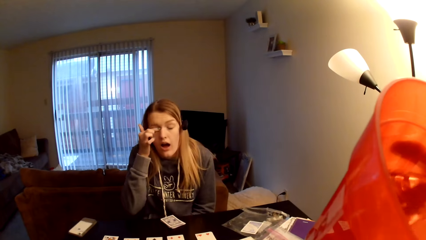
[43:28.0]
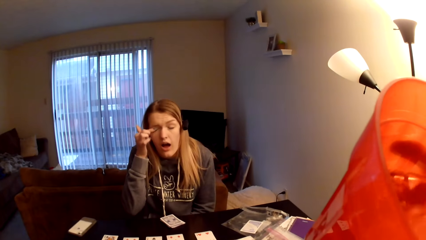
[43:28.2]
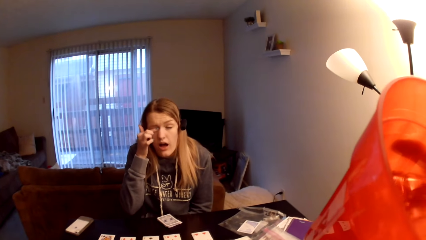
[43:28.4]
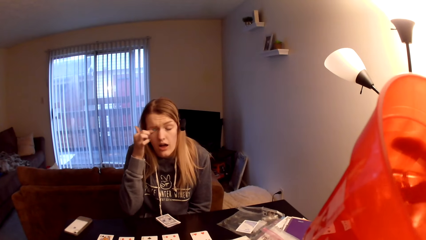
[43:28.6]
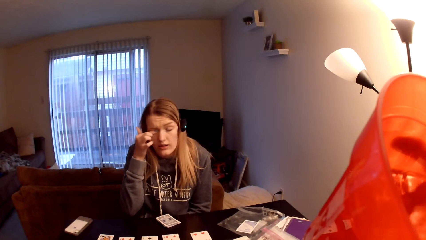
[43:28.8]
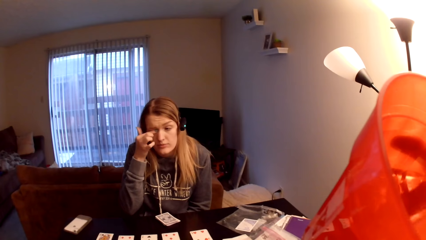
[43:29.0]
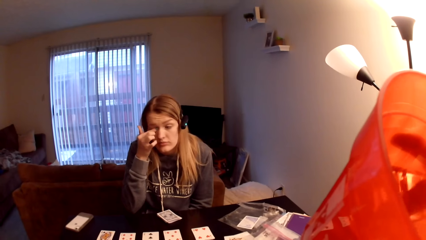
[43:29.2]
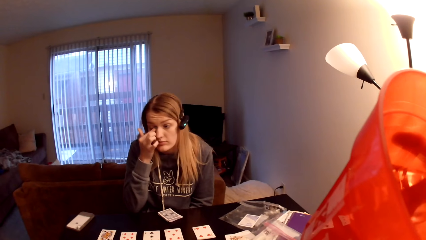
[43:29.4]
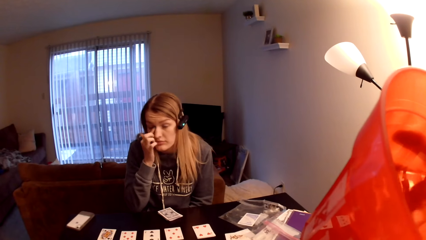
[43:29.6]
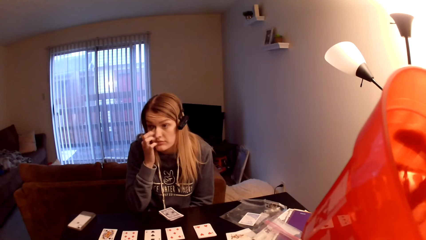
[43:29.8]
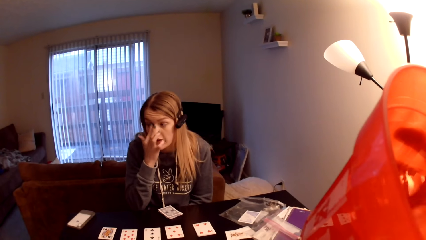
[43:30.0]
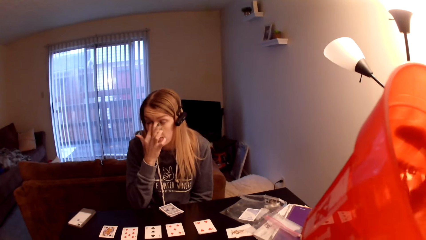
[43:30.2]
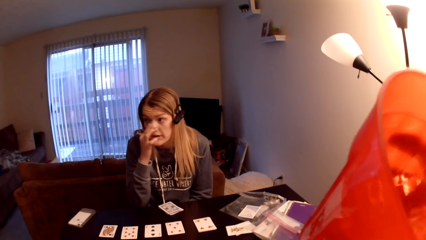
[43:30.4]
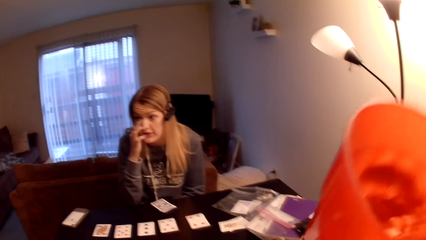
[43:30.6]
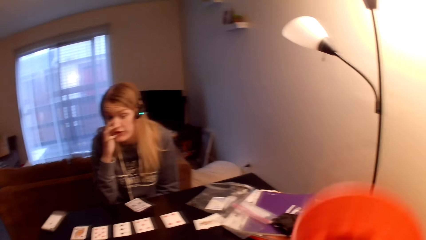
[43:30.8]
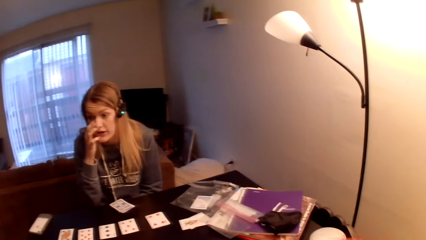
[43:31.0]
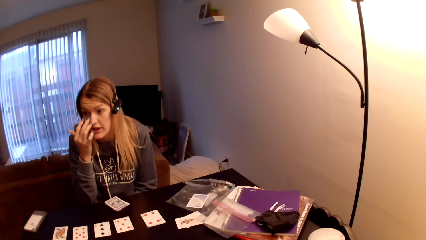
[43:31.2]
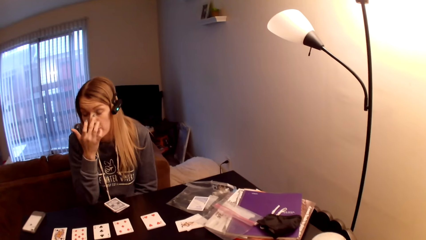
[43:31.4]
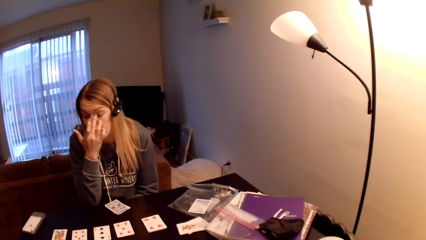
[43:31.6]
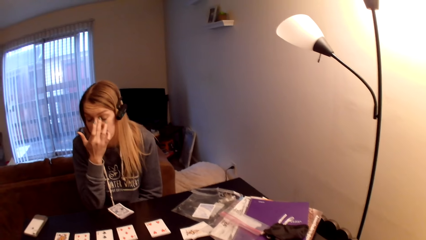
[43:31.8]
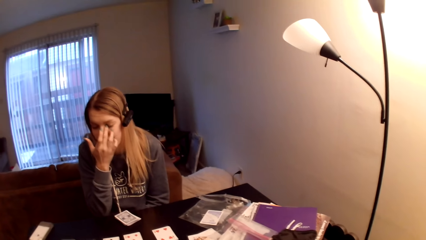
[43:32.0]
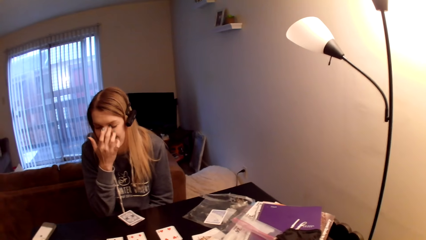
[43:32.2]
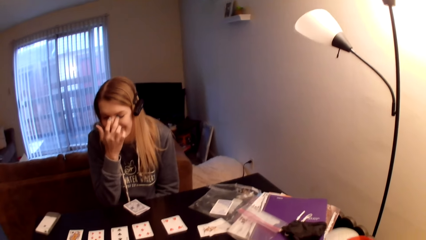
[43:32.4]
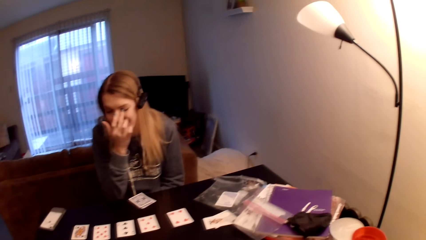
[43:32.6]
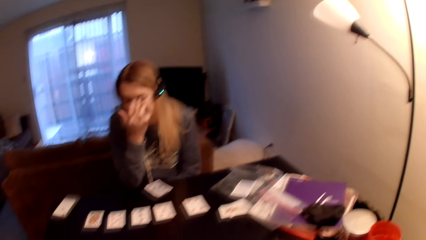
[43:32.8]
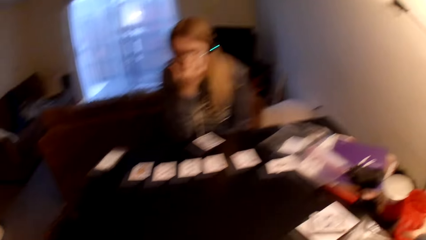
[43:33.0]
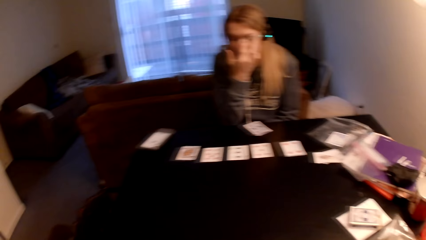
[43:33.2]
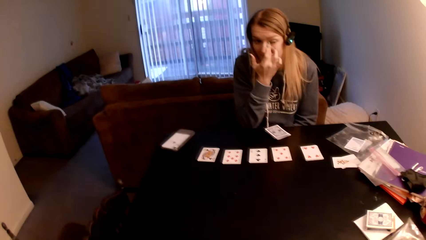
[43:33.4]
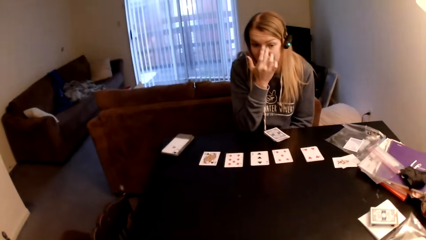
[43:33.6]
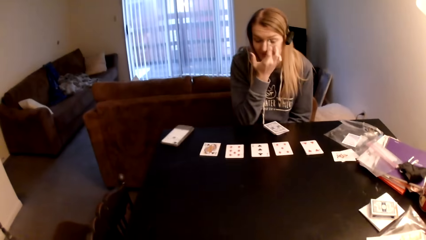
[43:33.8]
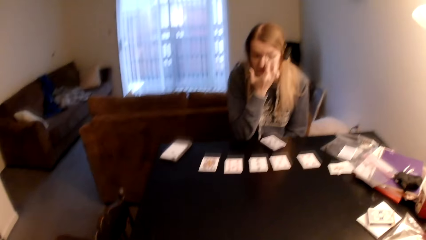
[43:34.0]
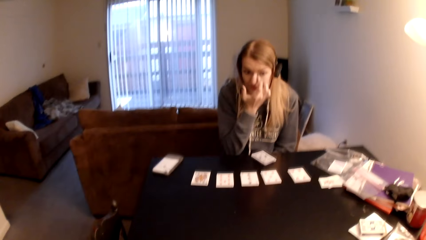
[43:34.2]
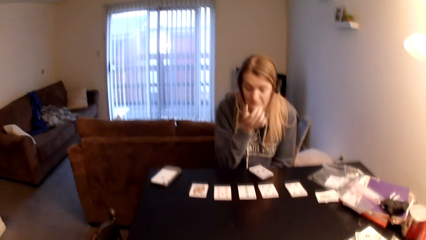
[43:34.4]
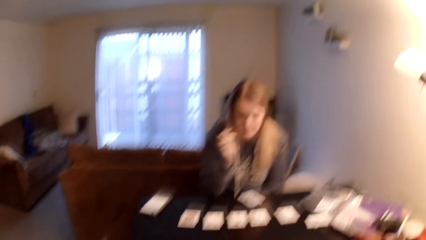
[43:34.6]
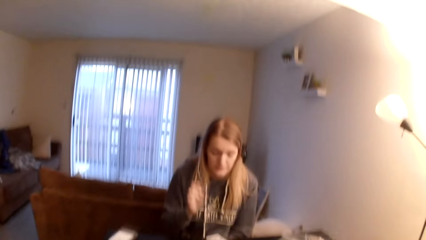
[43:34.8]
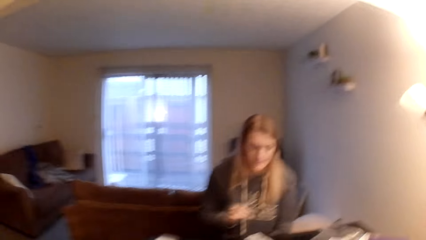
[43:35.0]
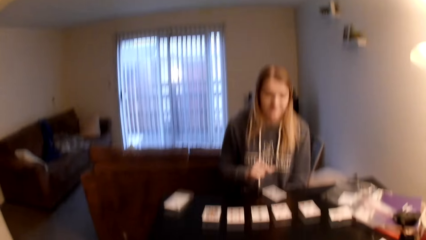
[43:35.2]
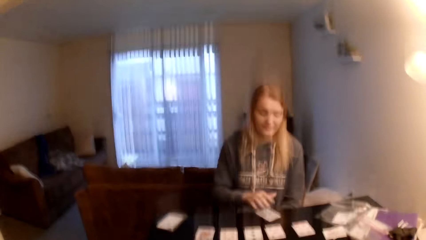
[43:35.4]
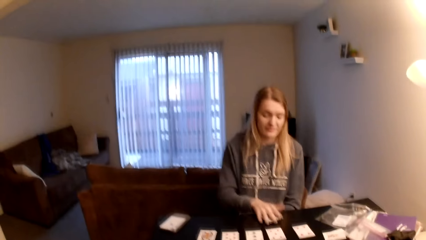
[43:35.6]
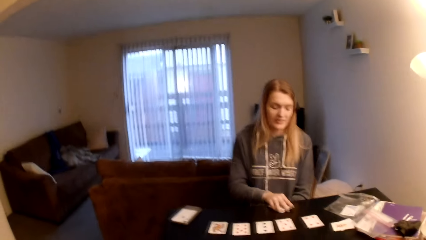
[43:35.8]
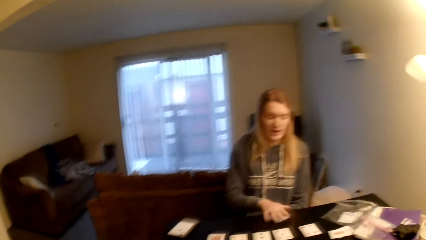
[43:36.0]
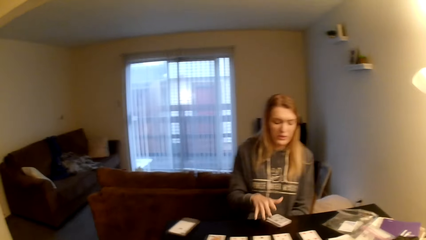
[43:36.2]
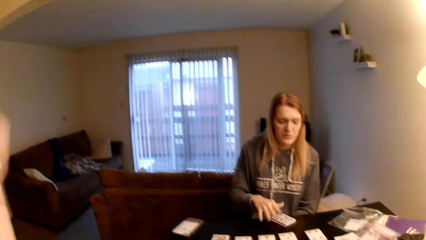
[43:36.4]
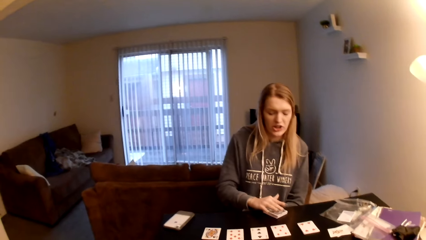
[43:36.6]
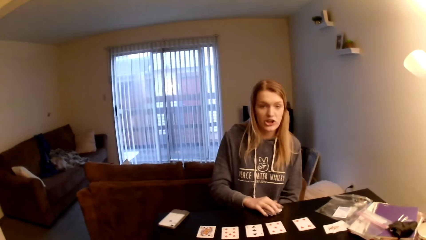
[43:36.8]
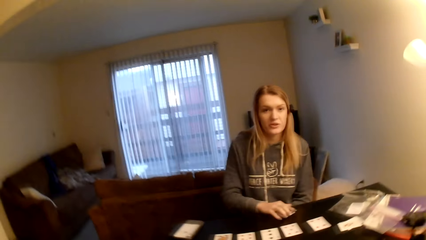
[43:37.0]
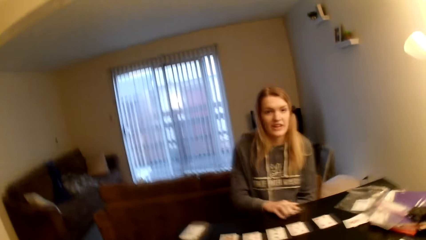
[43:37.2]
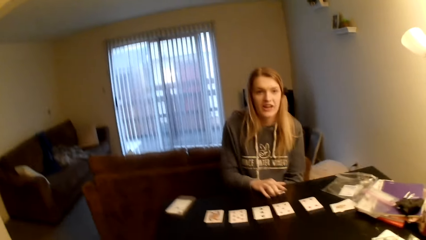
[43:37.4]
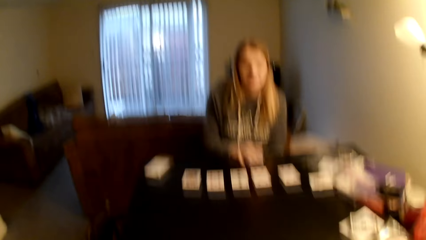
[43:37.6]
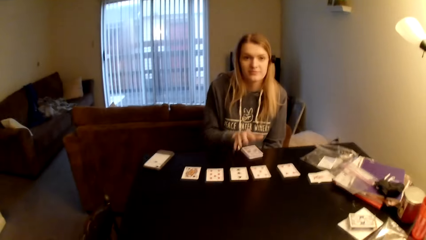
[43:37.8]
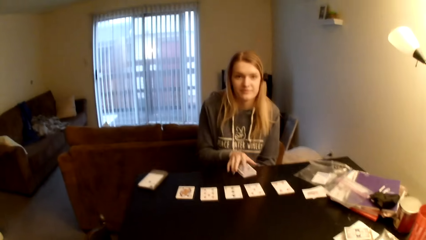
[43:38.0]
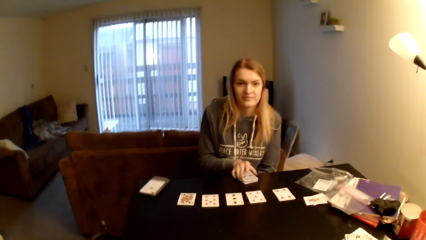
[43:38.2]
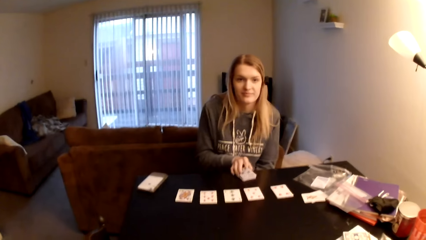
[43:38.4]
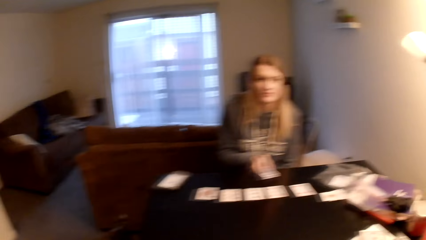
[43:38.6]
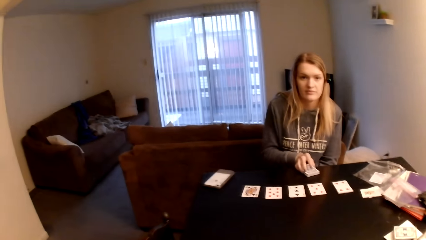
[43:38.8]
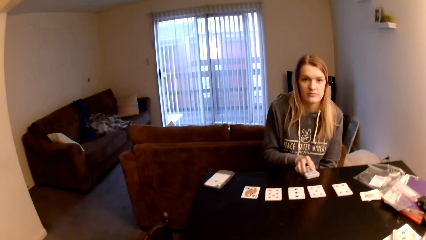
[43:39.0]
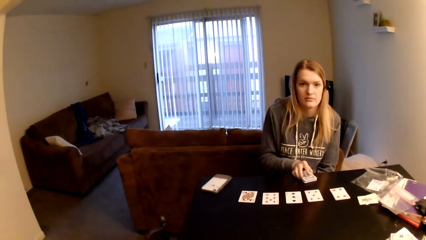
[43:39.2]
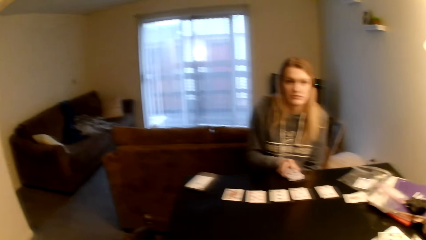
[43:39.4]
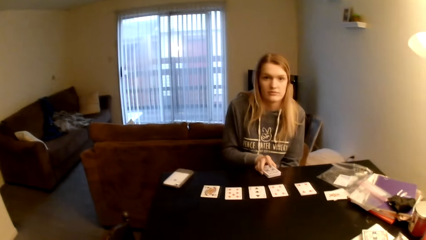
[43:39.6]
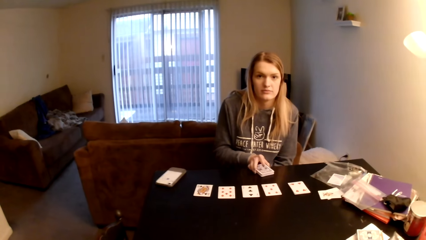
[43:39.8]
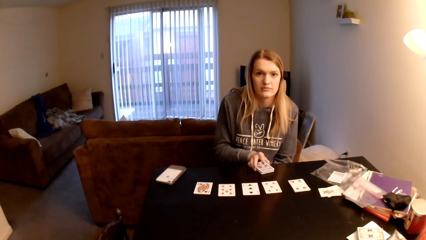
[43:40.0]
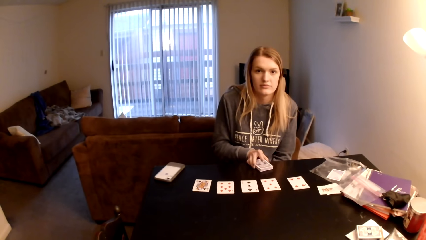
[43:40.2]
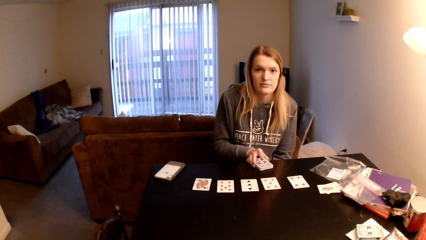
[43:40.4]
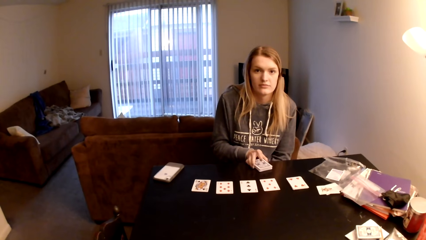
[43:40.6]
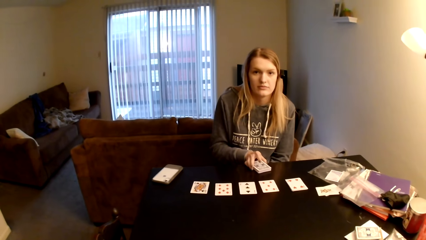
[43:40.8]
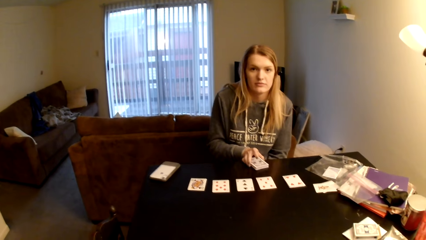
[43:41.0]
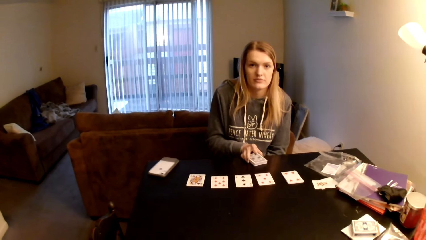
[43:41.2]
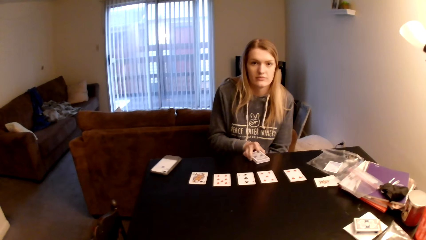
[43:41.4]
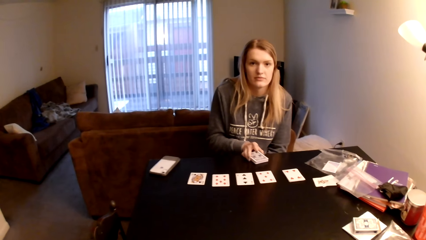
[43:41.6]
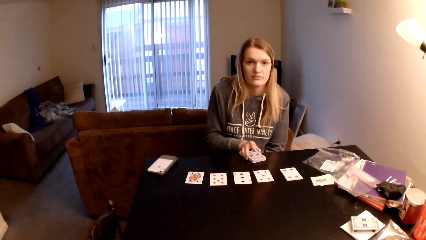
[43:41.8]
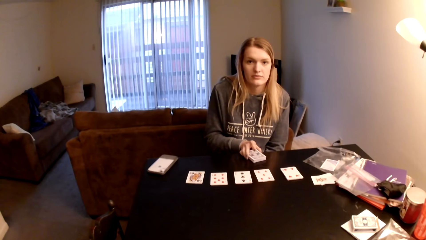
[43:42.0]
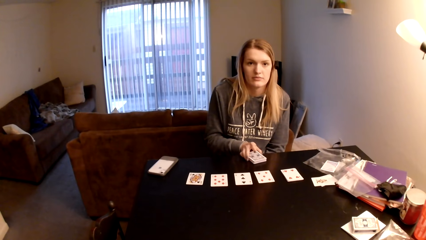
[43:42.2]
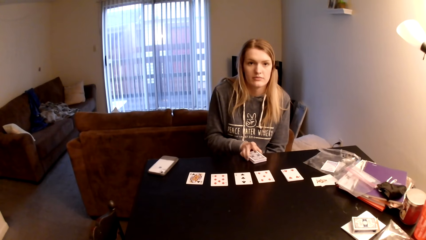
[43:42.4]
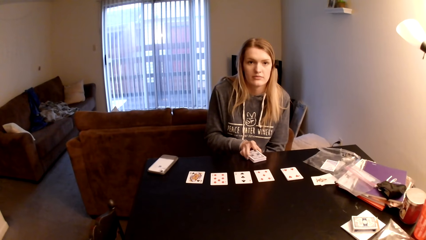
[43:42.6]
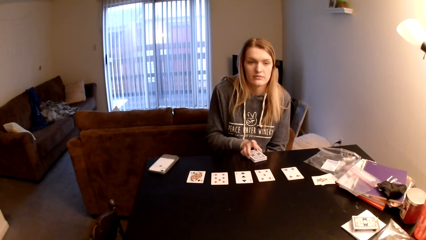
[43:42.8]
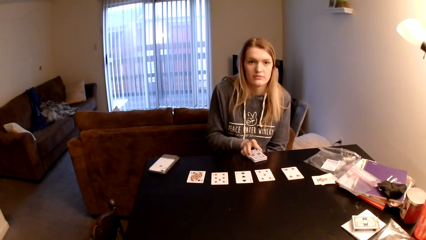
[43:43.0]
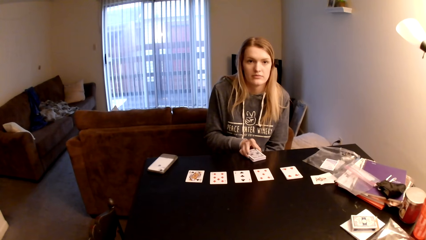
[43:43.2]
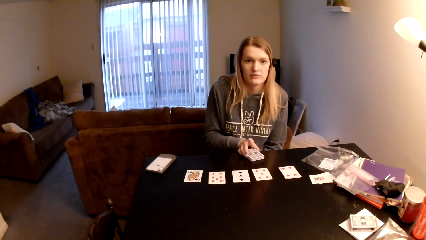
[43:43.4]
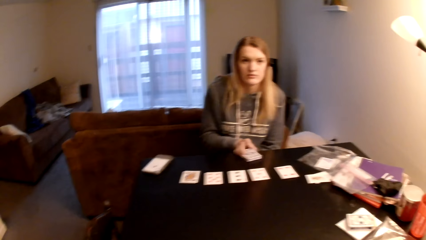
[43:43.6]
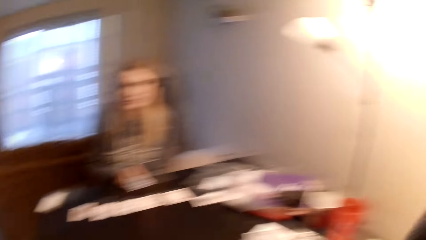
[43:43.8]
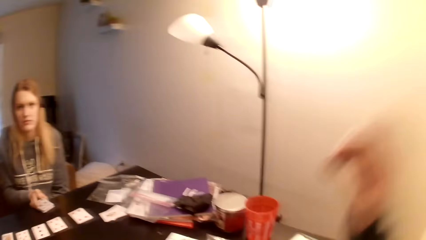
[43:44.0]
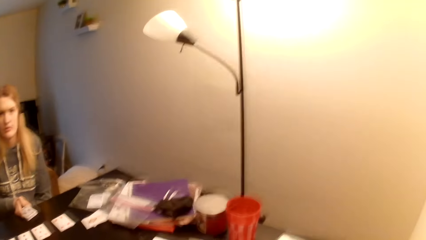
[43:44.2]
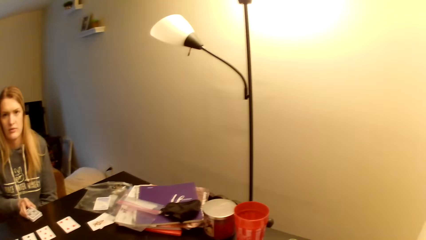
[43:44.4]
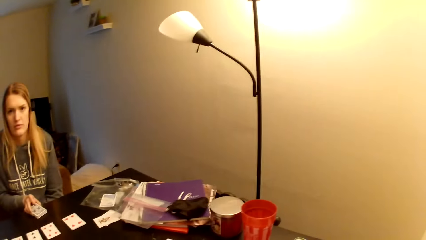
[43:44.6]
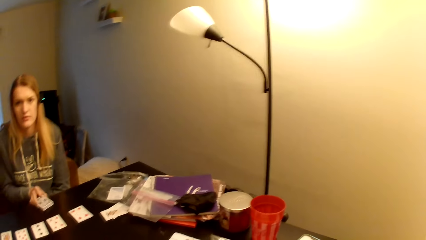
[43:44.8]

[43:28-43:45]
A woman rubs her eye with her finger. The camera wearer pulls the cup off her mouth. The woman rubs her eye with her finger. The camera wearer looks around a room. The woman holds the cards, pulls her hand off the card, adjusts the cards on a table, holds the cards with her hand, pulls her hand off the card and holds the cards with her hand. The camera wearer looks around the room.
